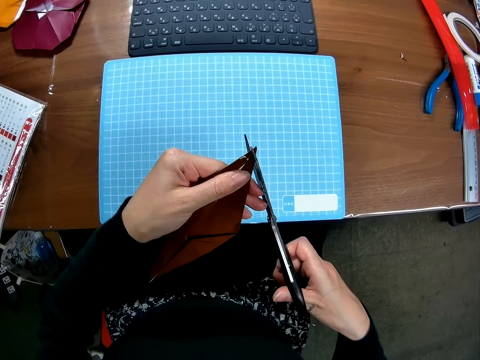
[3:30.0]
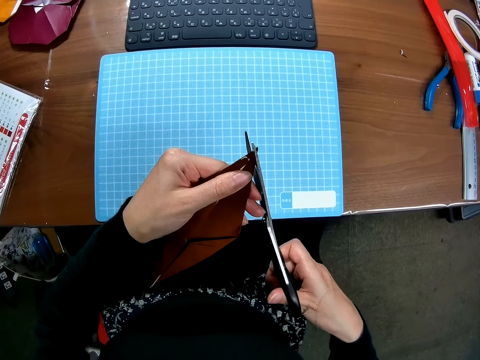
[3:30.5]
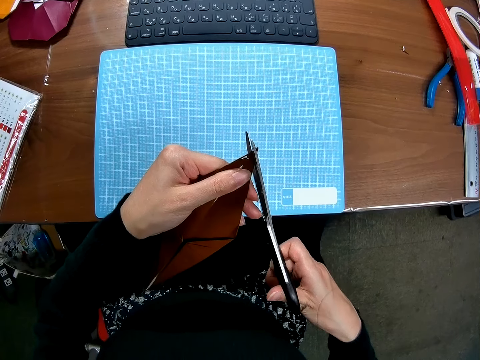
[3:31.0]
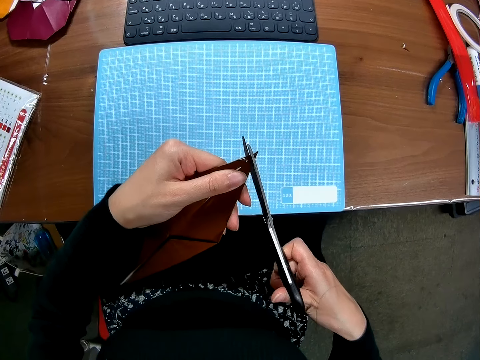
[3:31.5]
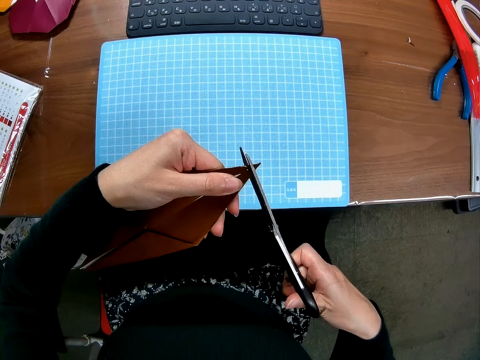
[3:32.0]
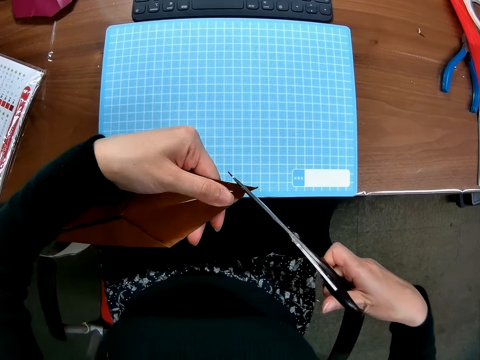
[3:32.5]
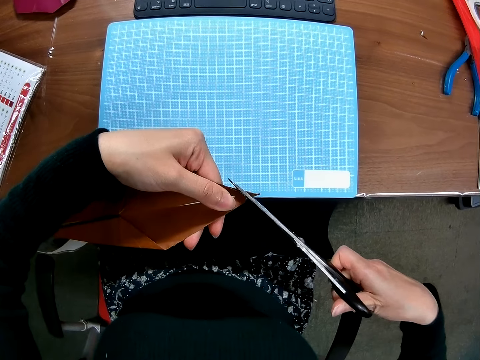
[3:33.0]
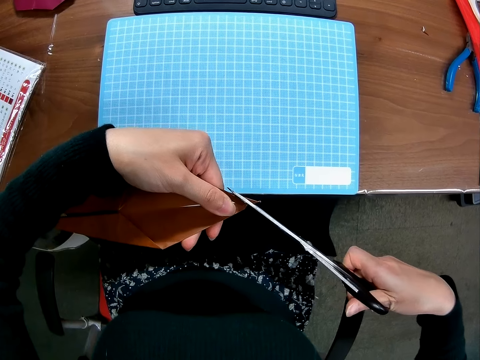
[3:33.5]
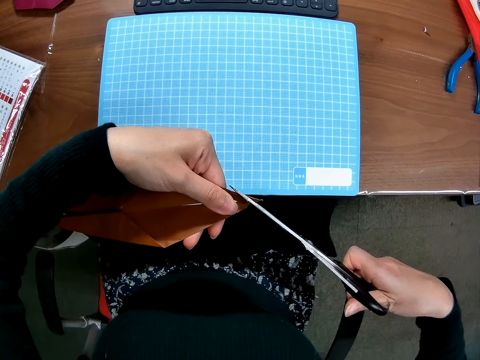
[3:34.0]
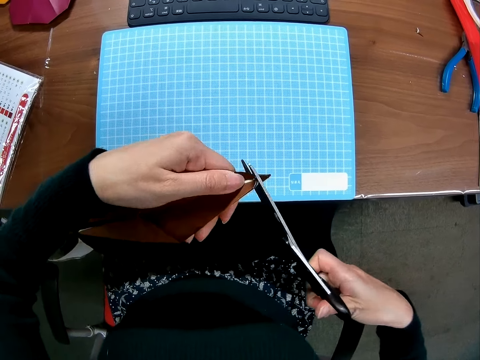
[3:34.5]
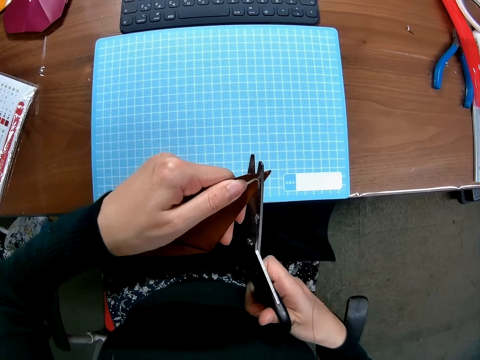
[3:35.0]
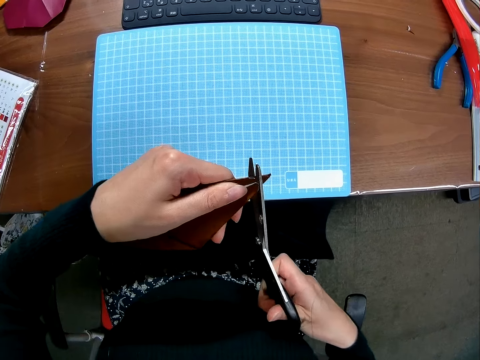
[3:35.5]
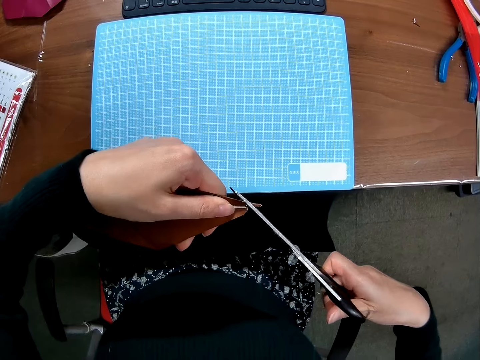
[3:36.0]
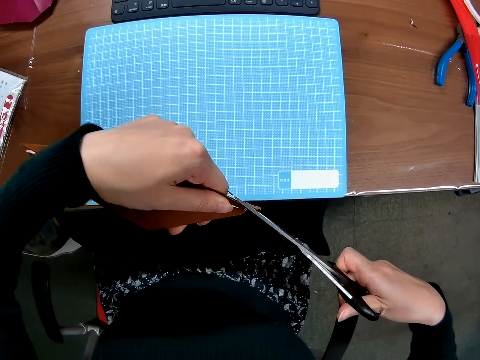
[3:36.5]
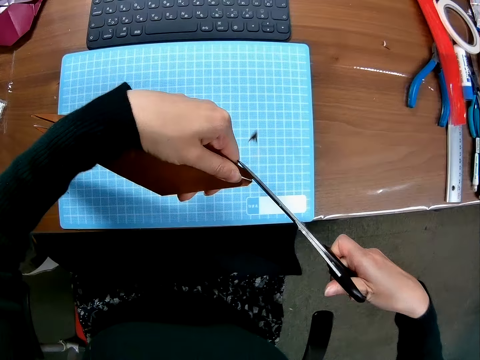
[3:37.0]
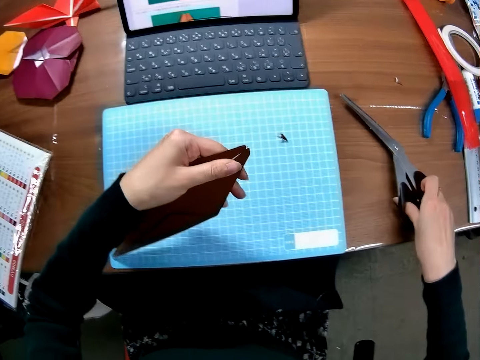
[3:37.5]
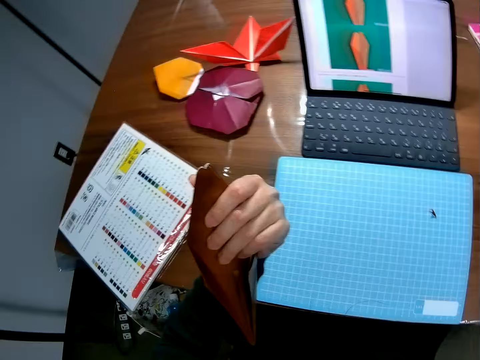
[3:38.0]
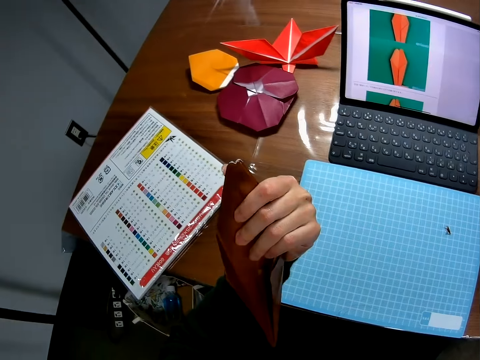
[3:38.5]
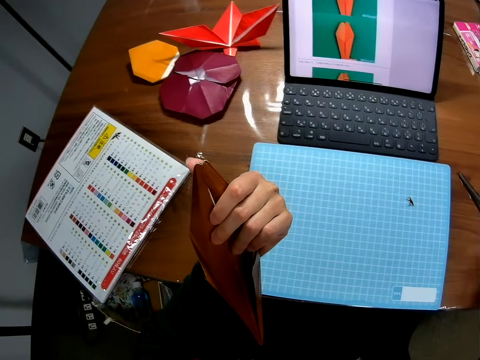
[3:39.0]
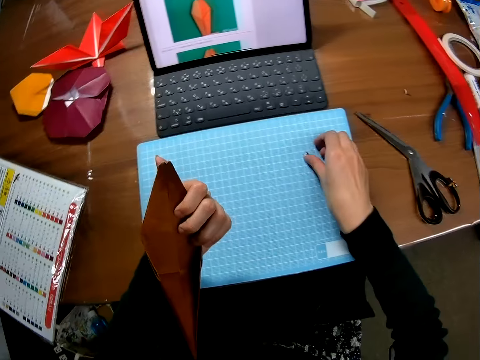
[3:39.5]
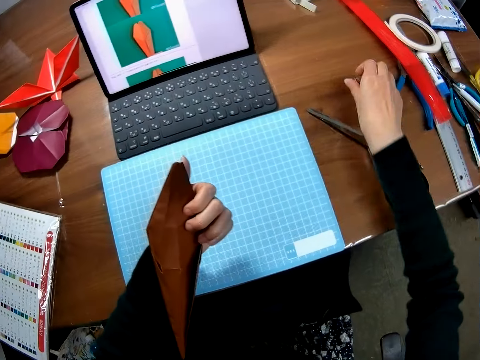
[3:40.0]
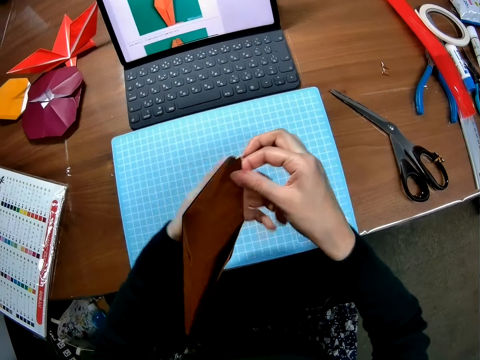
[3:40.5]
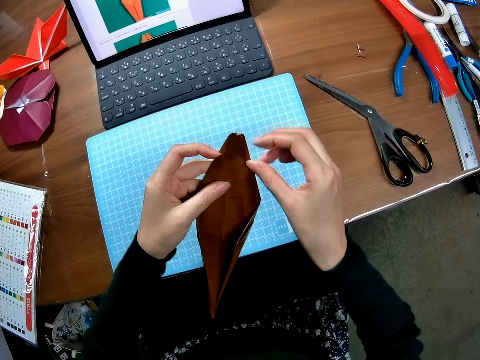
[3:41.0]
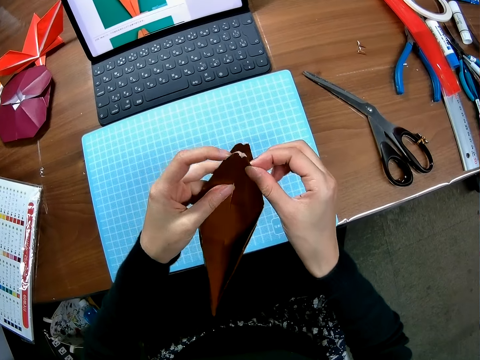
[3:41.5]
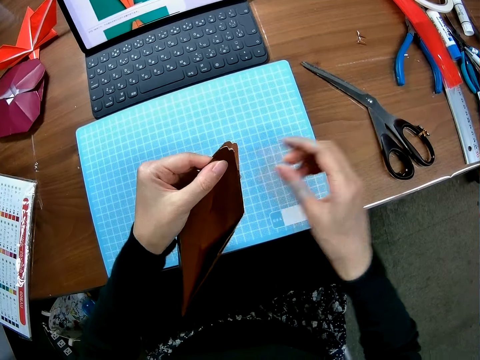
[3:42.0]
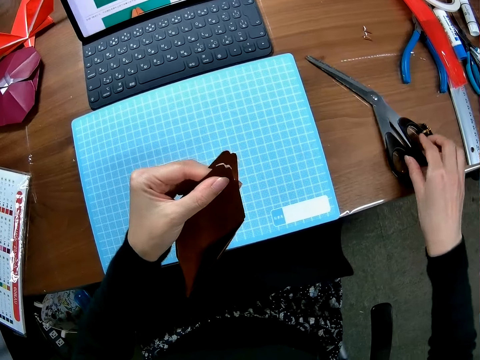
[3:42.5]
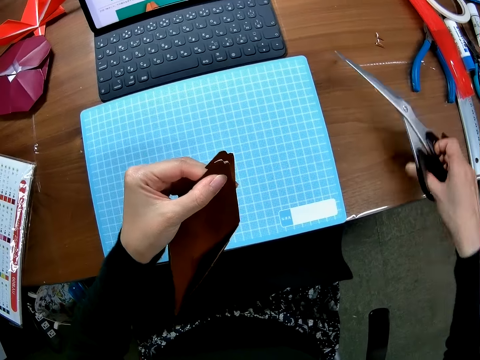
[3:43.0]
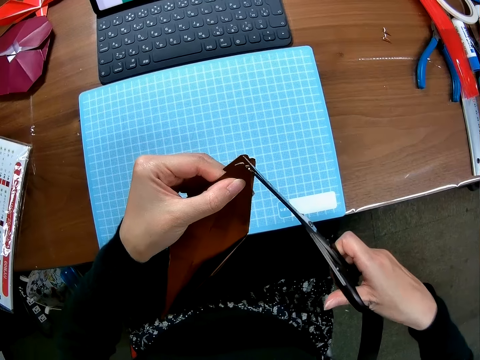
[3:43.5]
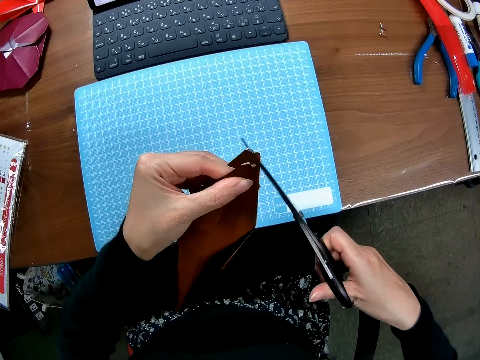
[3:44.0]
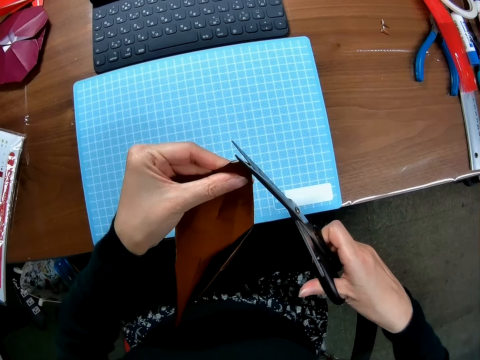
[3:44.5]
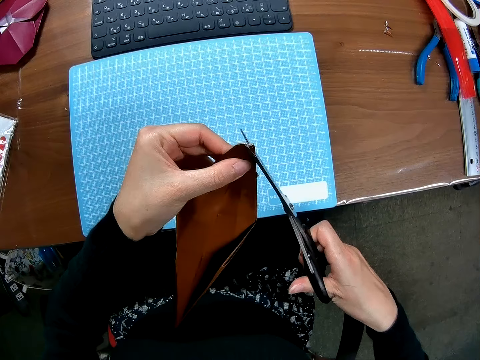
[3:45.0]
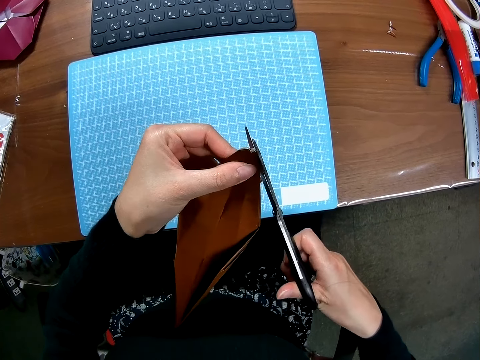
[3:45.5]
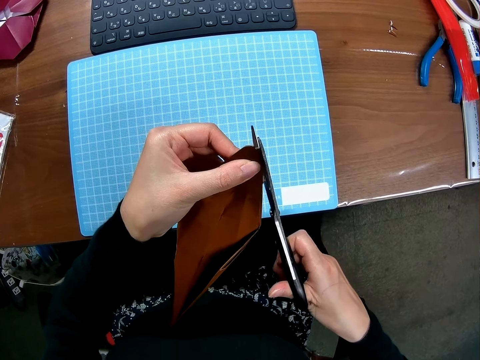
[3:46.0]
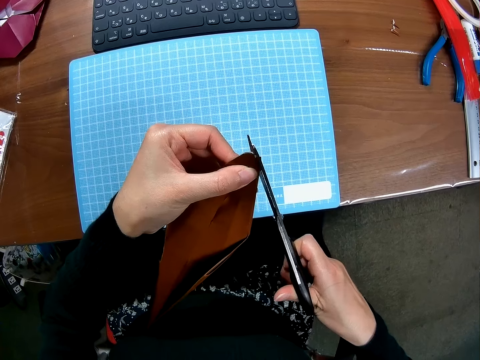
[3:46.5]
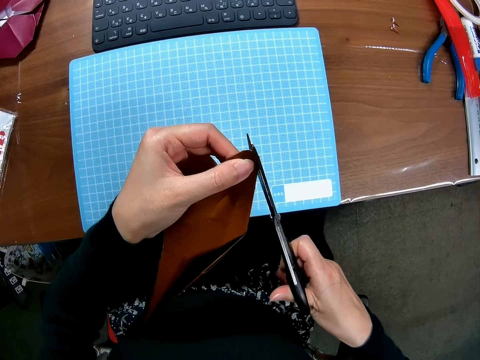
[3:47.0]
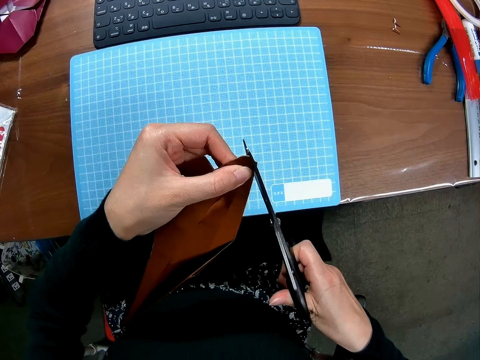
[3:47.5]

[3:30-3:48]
The camera wearer trims the edges of the piece of paper with the scissors. She places the scissors back on the table. She picks up the trimmed piece from the cutting sheet with her right hand and drops the trimmed piece on the table. She folds the piece of paper with both hands. She holds the edge of the origami with both hands. She picks up the scissors from the table with her right hand. She trims the edges of the piece of paper with the scissors.

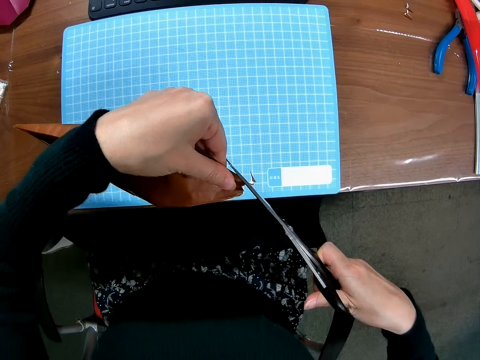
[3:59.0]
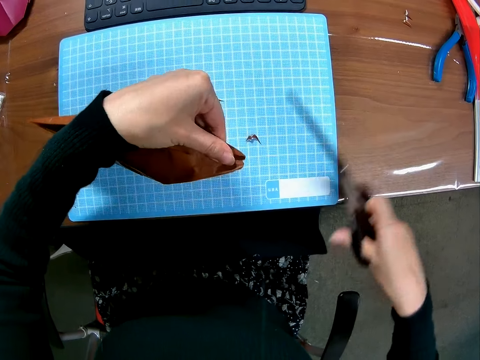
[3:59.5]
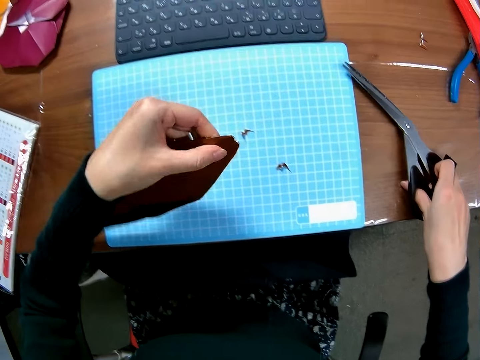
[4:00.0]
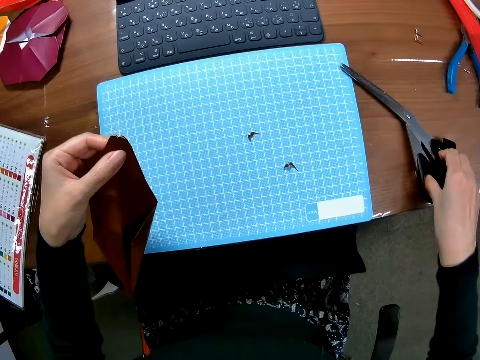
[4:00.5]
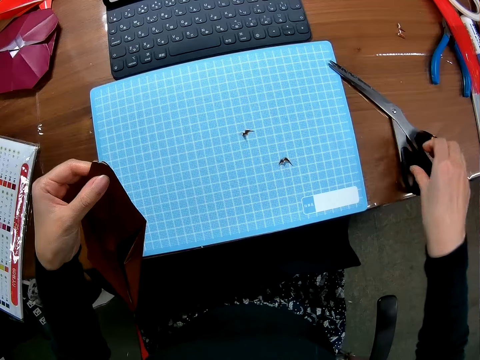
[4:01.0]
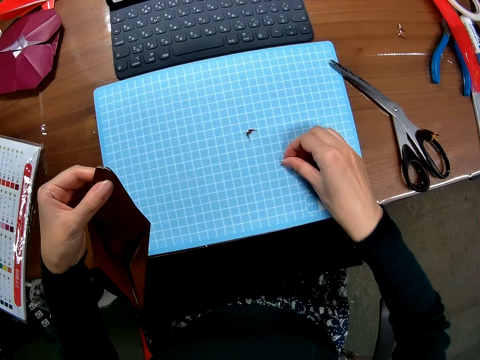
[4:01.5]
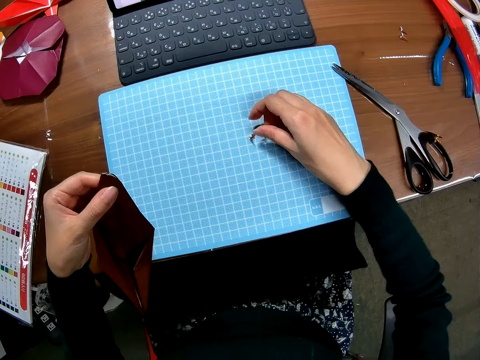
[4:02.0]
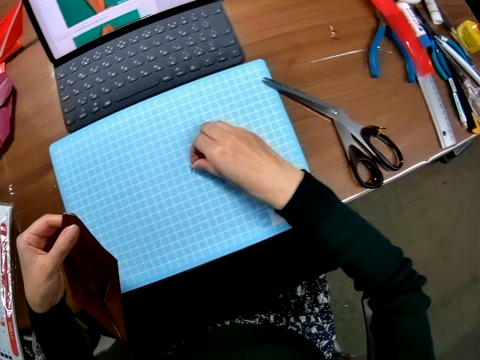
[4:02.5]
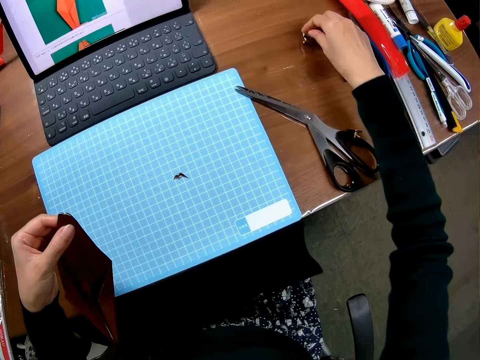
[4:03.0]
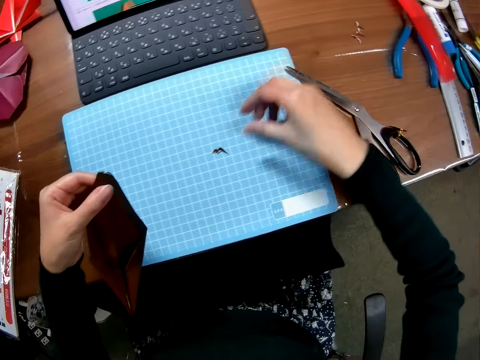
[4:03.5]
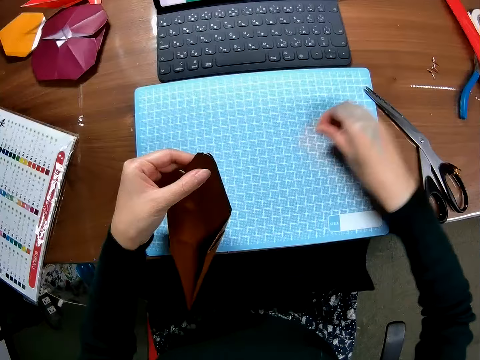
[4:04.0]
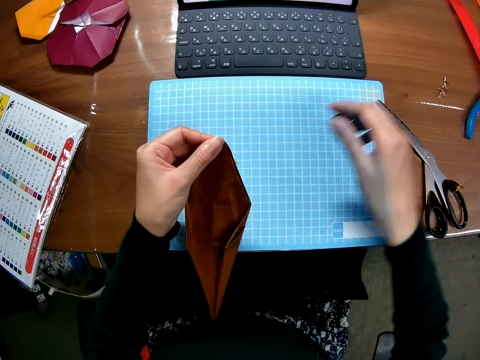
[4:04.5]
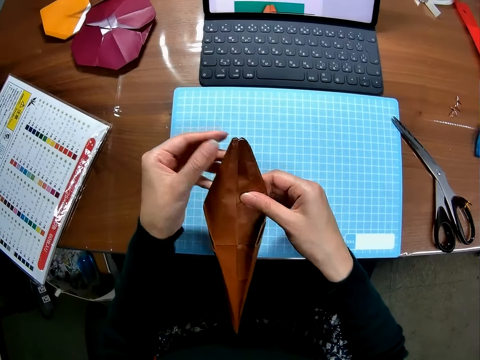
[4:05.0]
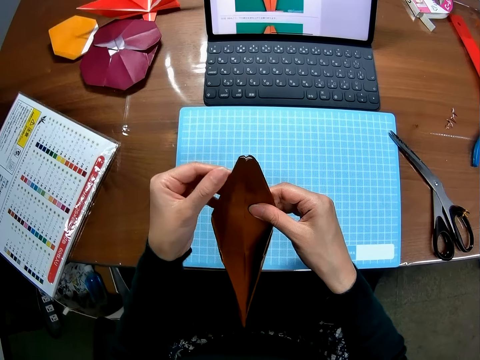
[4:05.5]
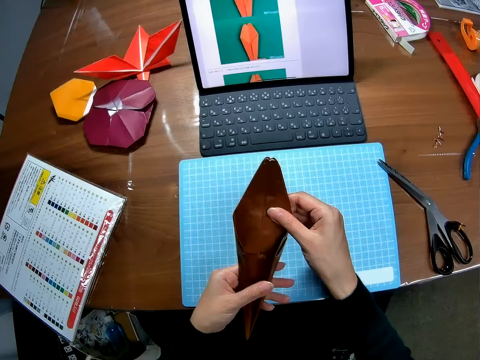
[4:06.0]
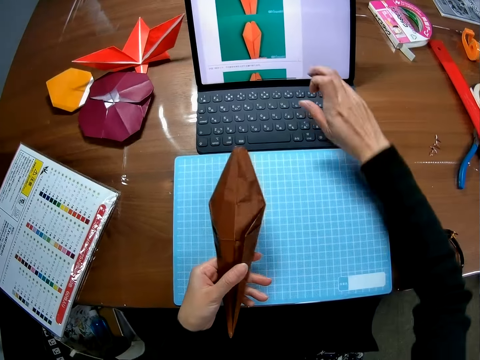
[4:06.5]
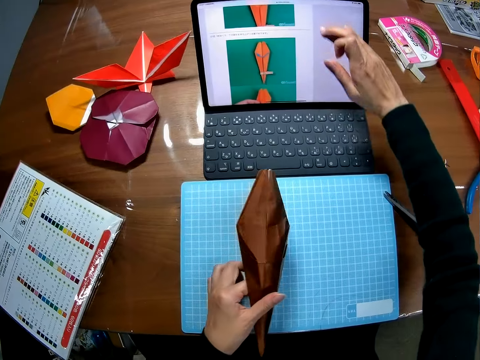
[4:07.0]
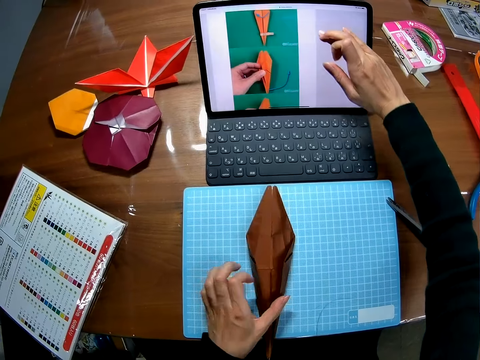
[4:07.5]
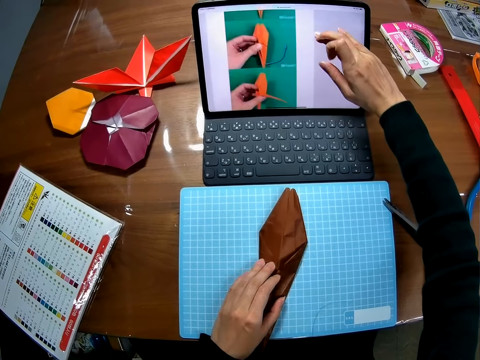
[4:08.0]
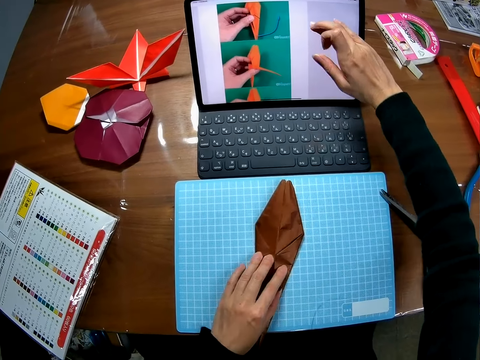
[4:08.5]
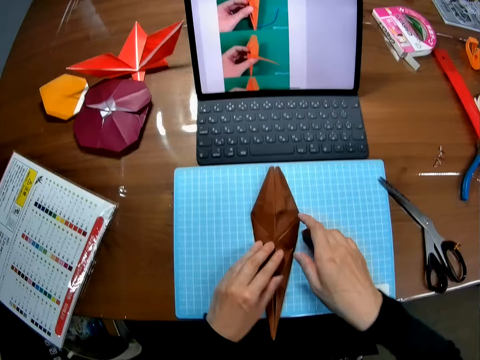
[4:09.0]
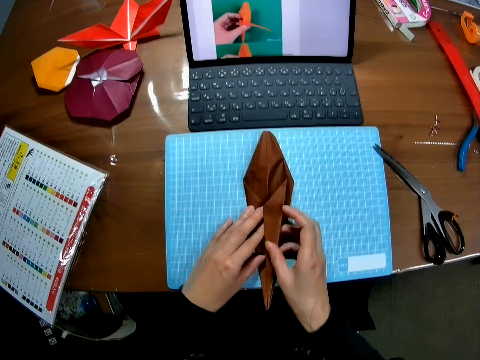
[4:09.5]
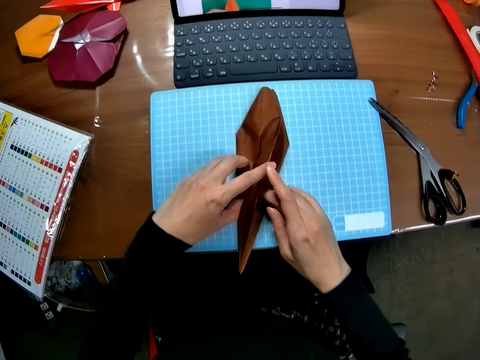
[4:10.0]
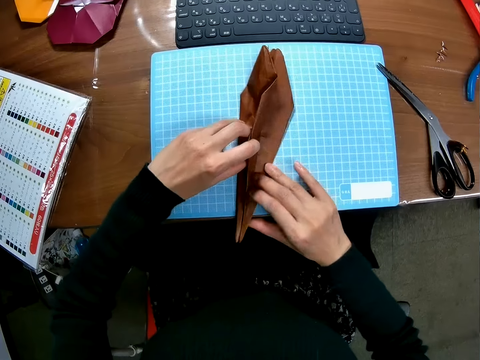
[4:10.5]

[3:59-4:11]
The camera wearer drops the scissors back on the table with her right hand. She removes a piece of trimmed paper from the cutting sheet with her right hand and drops the piece on the table. She removes another piece of trimmed paper from the cutting sheet with her right hand and drops the piece on the table. She holds the piece of paper briefly with both hands. She operates the laptop with her finger on the screen with her right hand. She drops the piece of paper on the cutting sheet with her left hand. She operates the laptop. She folds the piece of paper with both hands.
